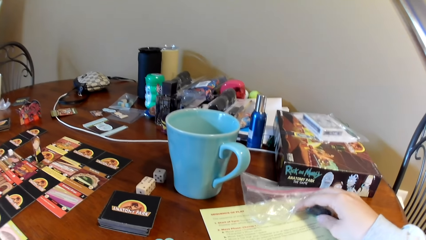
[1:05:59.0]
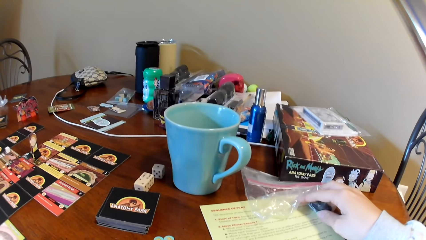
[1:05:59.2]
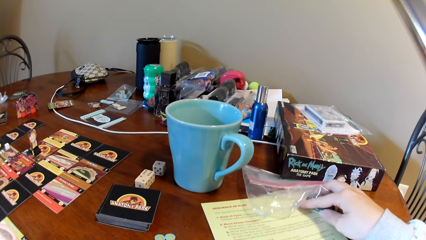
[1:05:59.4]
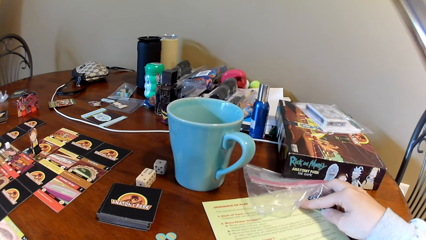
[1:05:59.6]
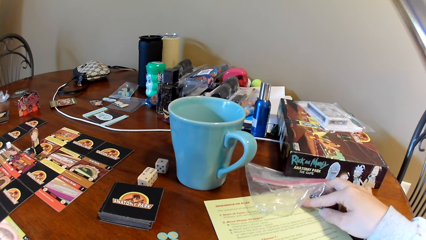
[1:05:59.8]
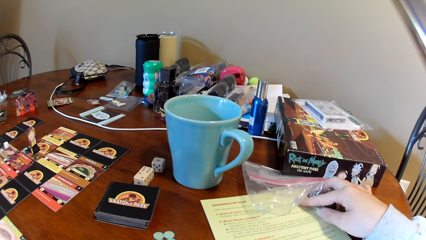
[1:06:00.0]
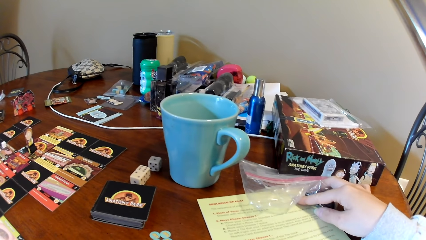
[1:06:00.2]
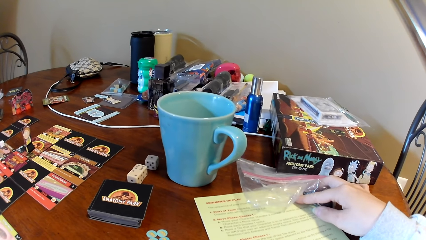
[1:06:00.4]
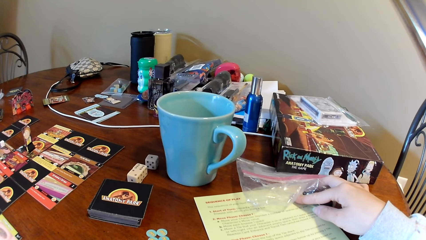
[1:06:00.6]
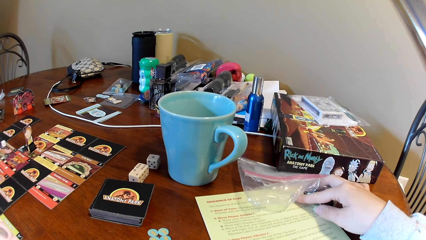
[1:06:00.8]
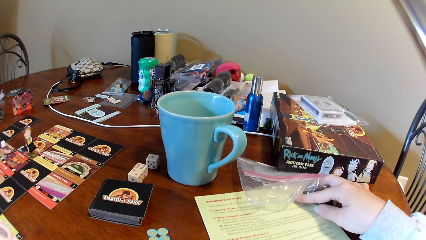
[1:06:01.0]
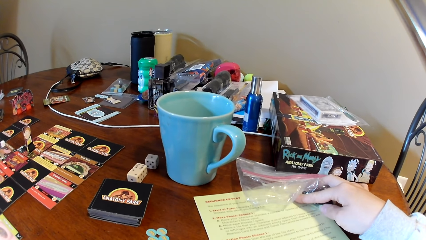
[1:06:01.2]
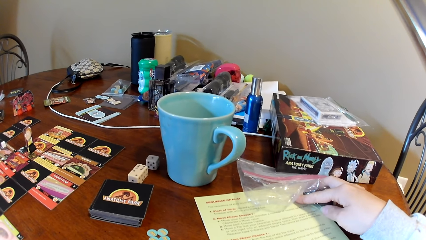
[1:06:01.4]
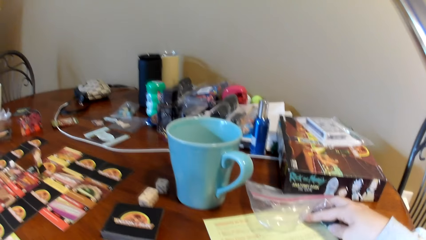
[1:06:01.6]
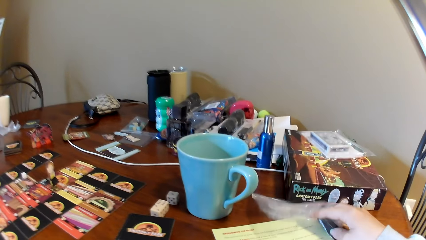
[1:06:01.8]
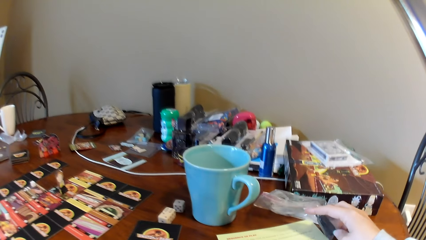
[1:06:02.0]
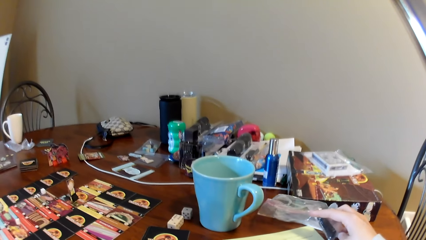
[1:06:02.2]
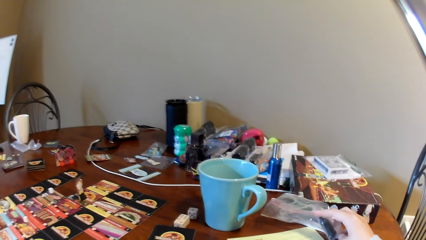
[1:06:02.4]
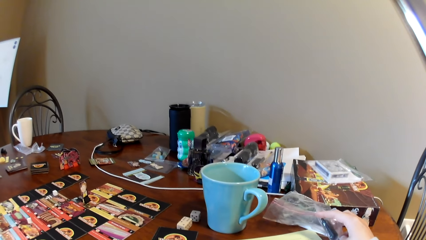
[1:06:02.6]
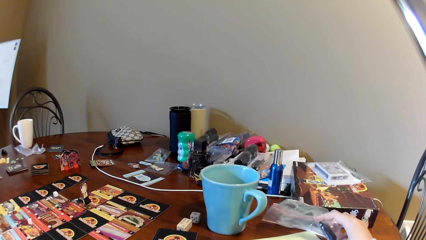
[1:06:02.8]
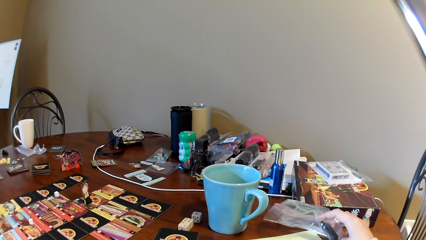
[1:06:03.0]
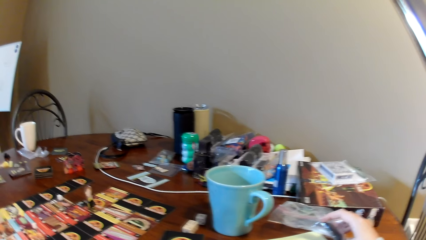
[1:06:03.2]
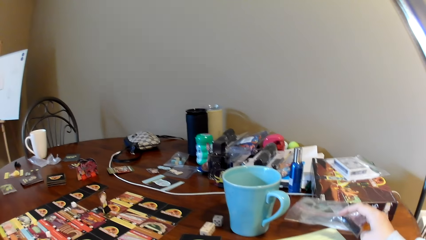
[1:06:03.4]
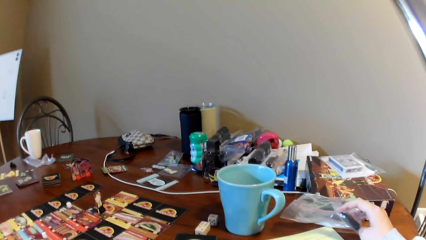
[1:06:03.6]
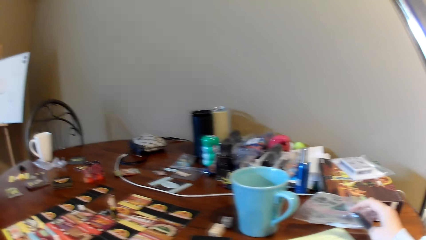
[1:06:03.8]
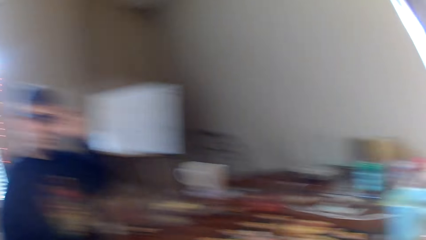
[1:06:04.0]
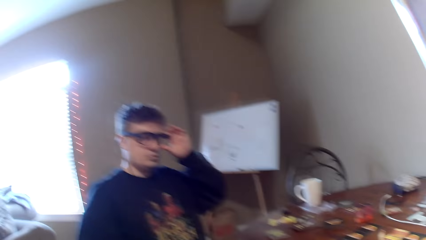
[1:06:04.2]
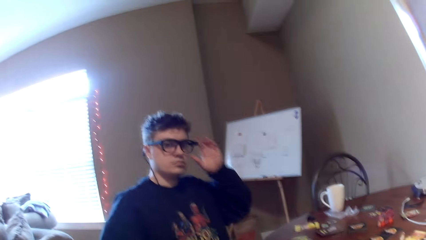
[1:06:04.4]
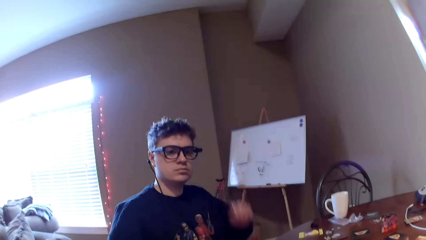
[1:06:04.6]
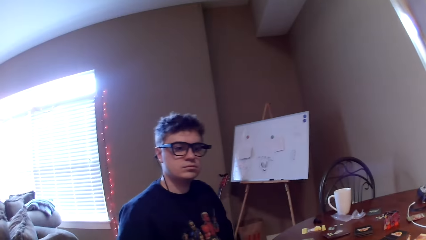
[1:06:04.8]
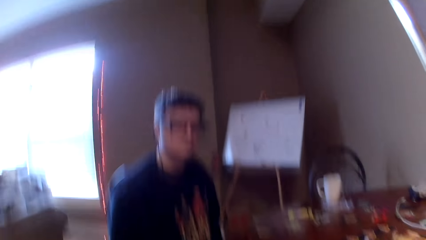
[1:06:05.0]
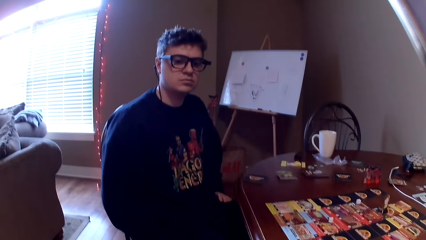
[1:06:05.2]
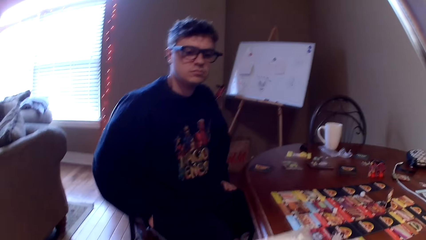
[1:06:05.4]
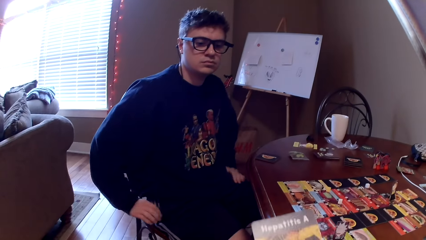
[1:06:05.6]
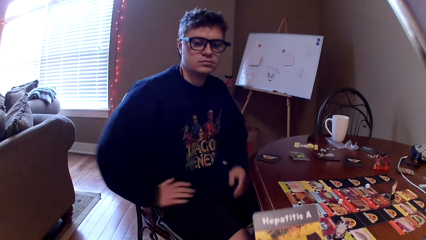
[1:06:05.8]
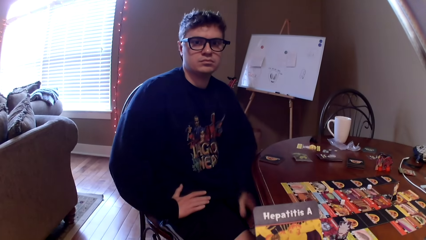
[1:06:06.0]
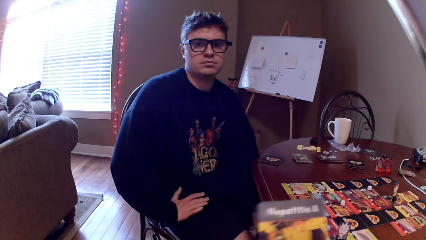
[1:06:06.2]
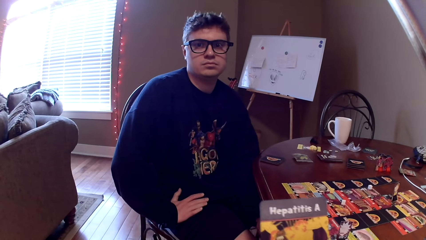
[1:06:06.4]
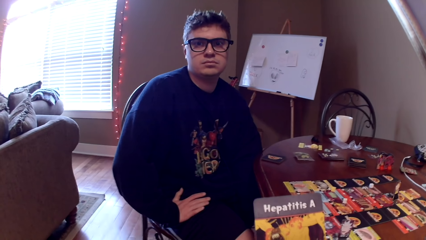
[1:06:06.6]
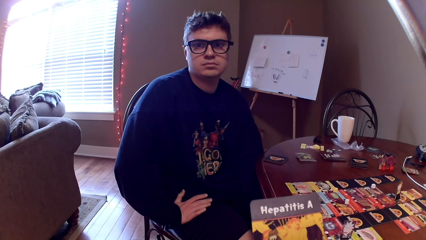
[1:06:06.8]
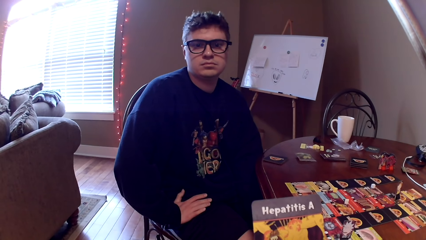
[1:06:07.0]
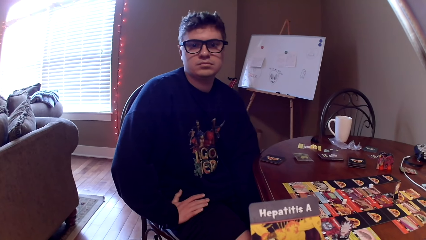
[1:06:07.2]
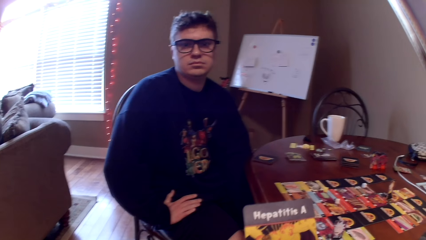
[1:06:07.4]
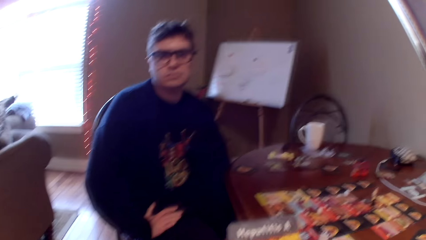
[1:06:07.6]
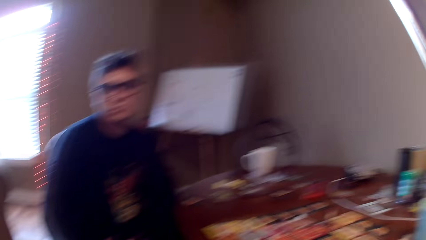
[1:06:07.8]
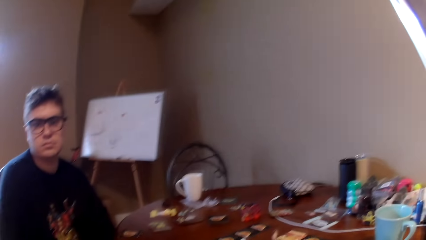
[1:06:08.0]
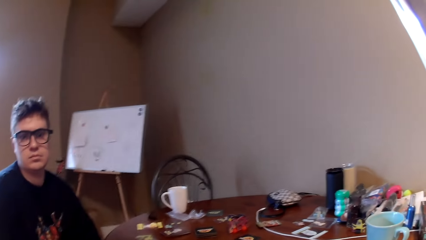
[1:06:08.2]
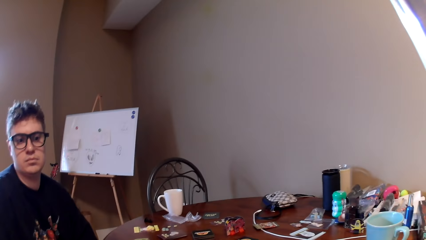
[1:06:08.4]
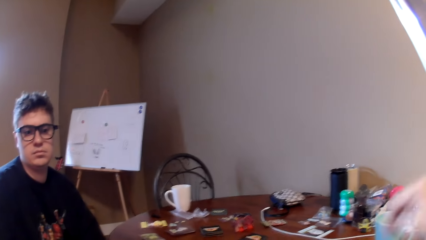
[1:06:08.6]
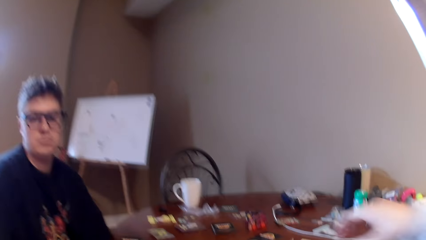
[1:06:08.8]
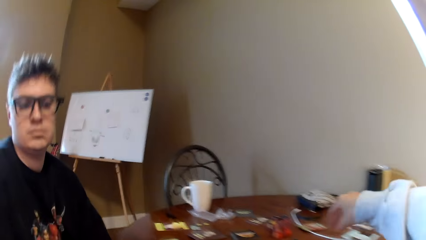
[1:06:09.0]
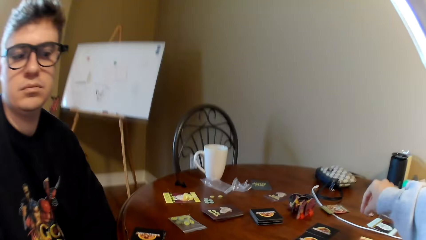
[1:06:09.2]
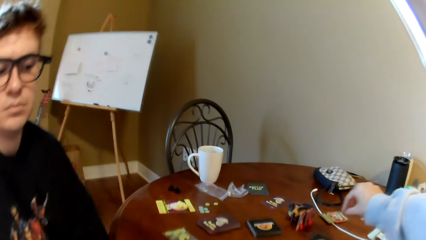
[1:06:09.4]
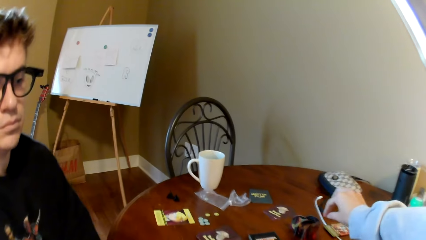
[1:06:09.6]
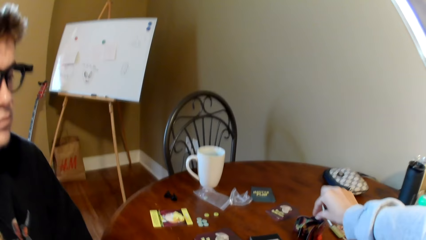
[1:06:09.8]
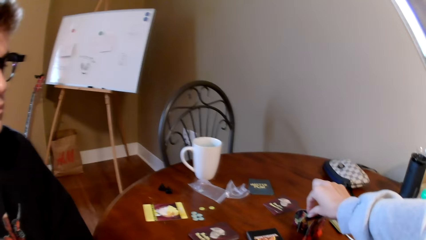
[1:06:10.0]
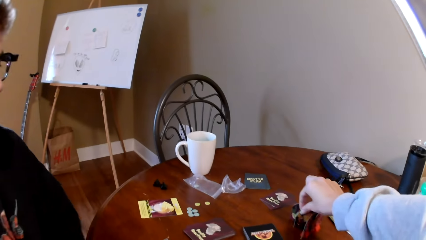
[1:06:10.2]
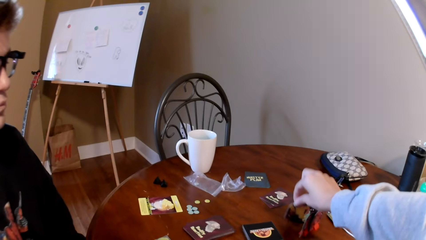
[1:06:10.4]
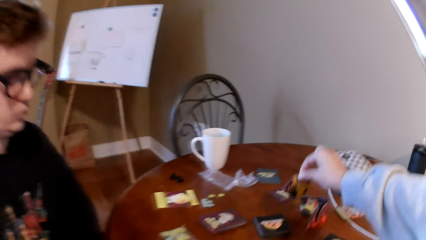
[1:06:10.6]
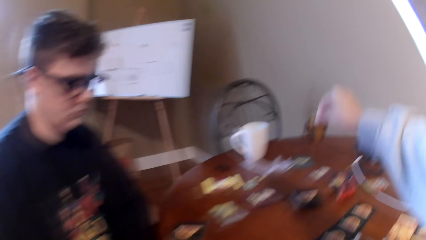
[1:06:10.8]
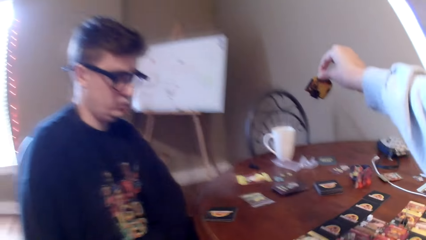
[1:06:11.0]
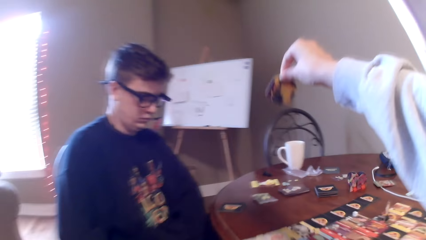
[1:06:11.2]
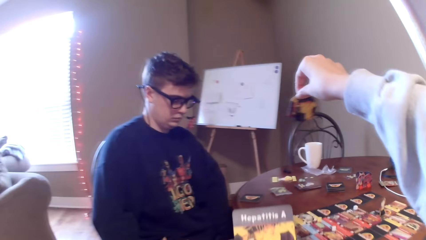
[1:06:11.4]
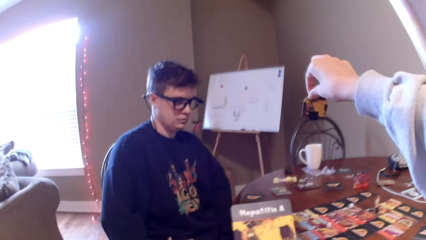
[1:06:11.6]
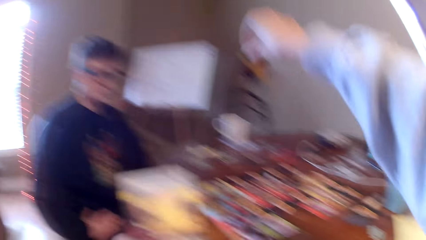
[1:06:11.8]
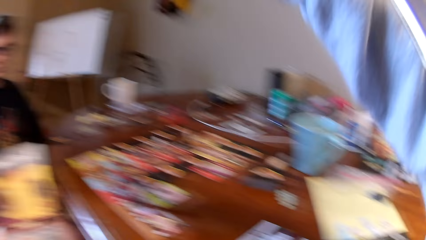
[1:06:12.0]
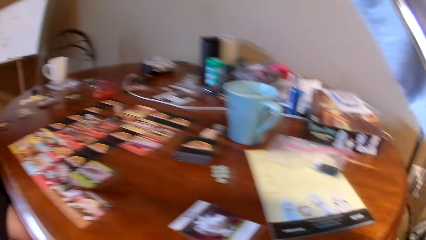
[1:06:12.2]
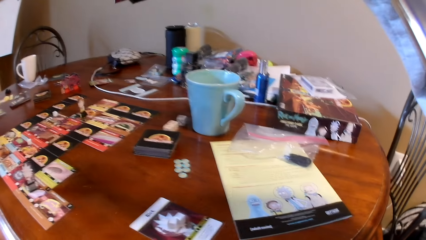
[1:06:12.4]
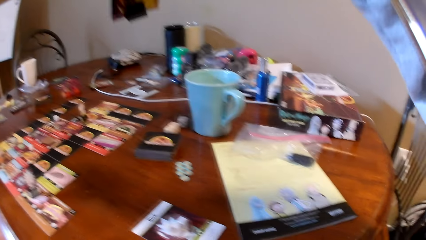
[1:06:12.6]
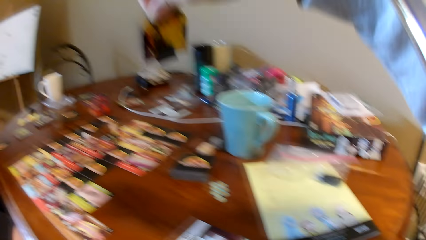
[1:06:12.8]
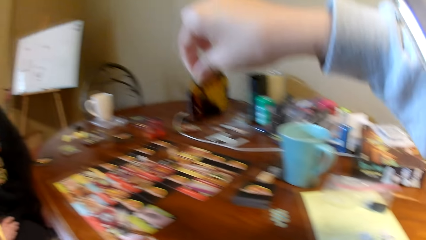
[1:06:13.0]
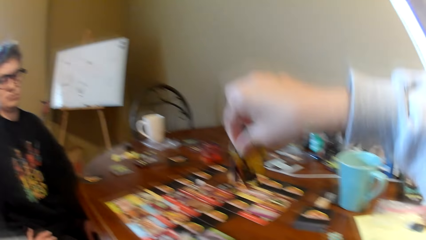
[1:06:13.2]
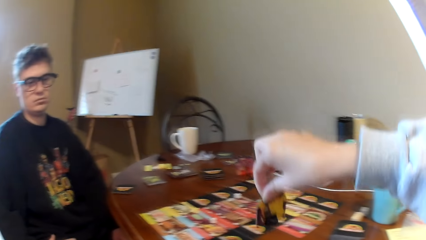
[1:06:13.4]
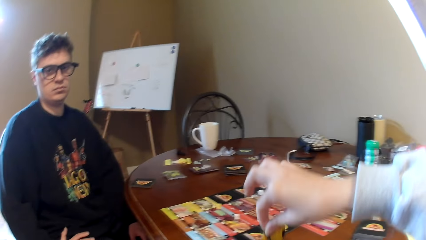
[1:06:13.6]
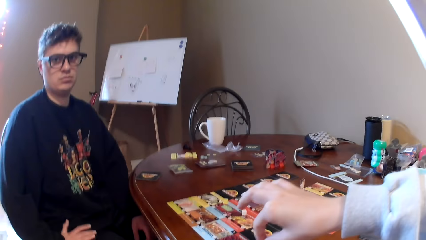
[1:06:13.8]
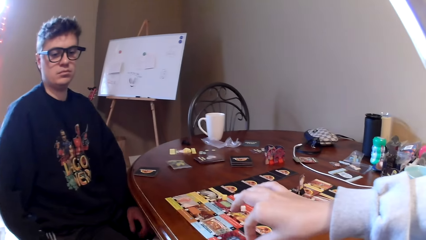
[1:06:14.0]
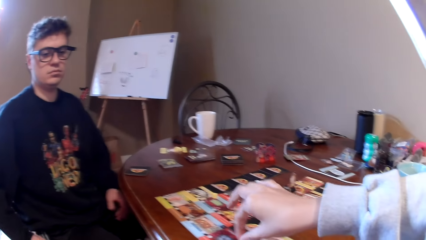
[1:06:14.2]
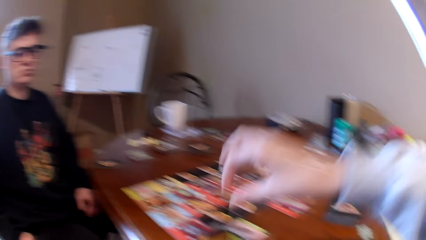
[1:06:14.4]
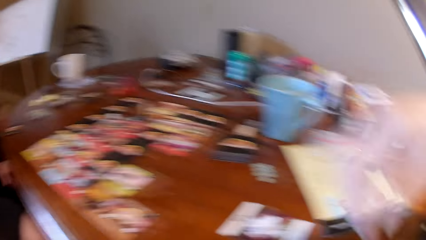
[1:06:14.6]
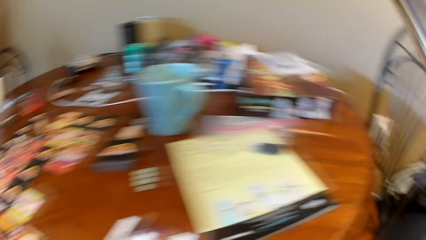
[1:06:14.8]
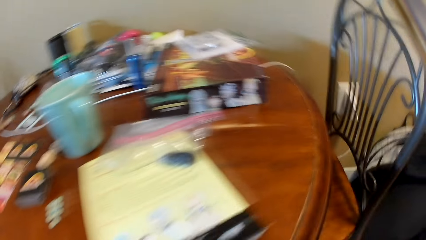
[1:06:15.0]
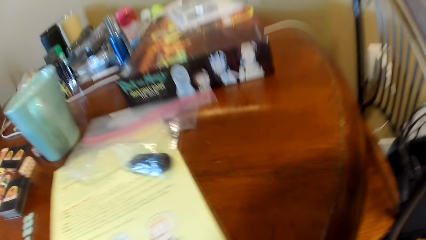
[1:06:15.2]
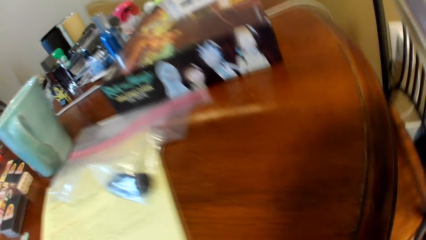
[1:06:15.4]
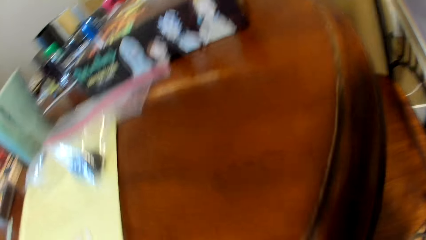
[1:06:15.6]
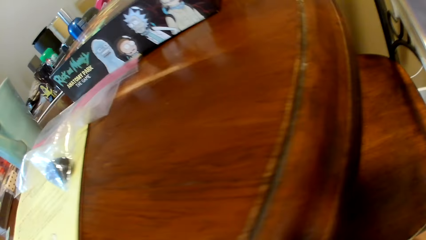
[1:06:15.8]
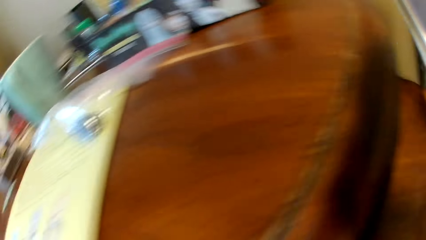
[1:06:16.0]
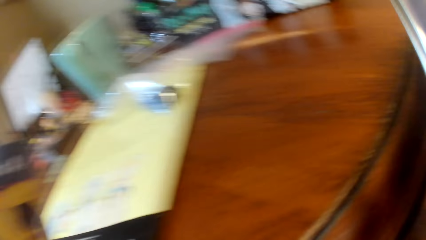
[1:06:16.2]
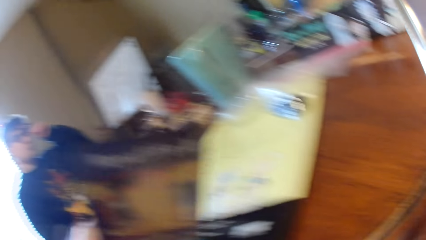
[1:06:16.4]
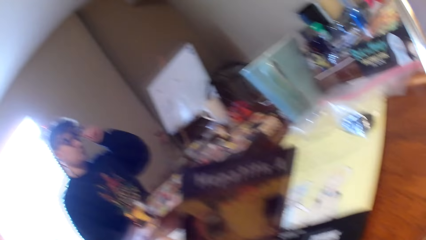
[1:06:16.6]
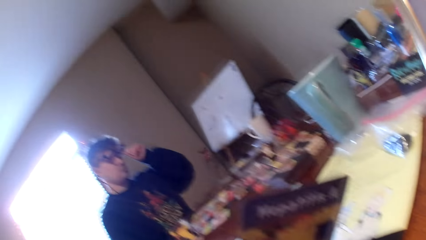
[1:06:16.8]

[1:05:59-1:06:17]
The camera wearer moves a paper on the table. They look at the booklet cover on the table. They converse with a man. They hold the paper on the table. They move a polythene paper. The man adjusts the eyeglasses. The camera wearer looks at the man. They look at the card or paper. They pick up a picture card on the table. They lift the card in the hand. They put the picture card on the table. They bend under the table.
